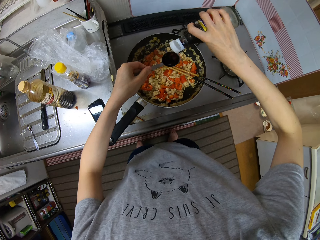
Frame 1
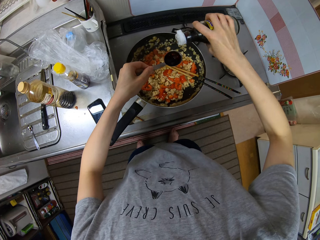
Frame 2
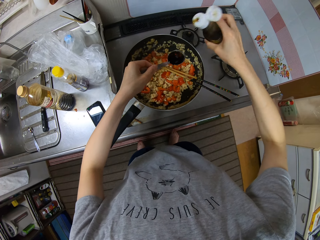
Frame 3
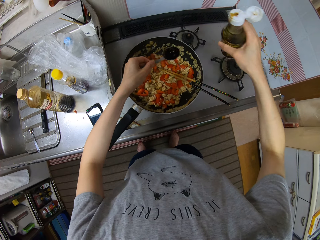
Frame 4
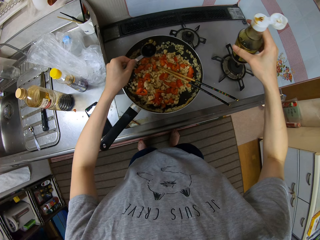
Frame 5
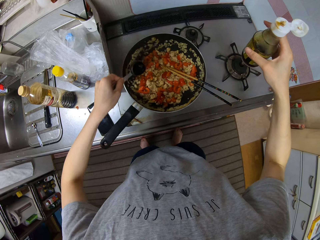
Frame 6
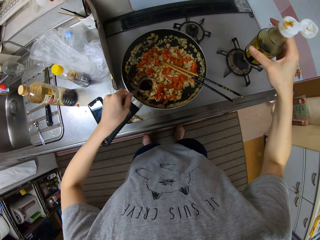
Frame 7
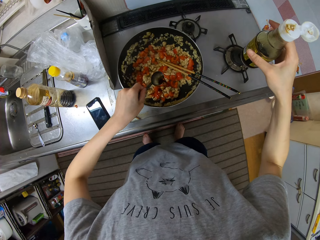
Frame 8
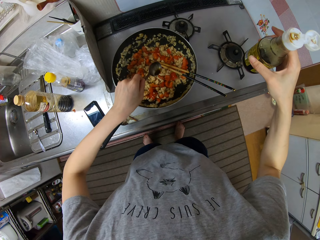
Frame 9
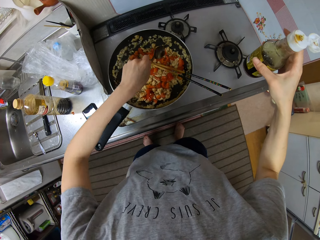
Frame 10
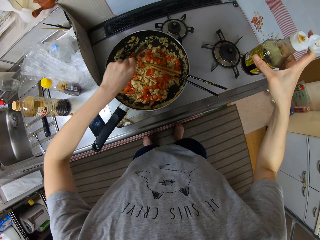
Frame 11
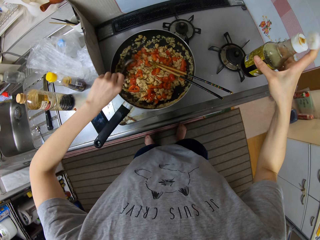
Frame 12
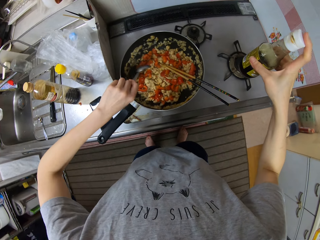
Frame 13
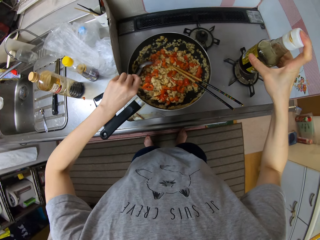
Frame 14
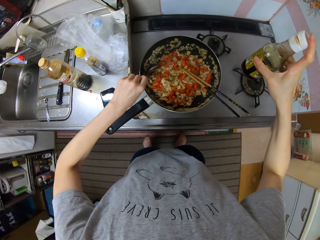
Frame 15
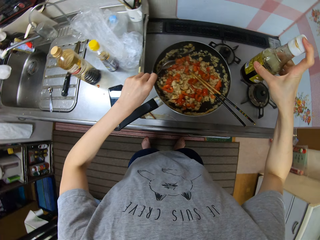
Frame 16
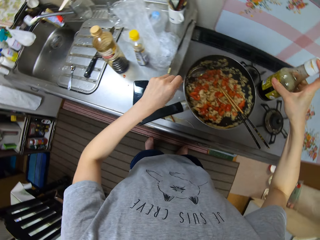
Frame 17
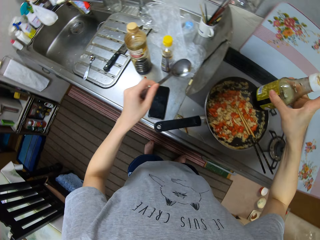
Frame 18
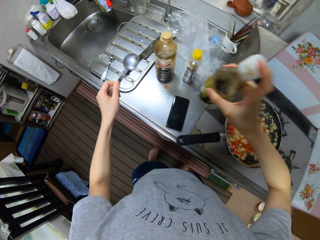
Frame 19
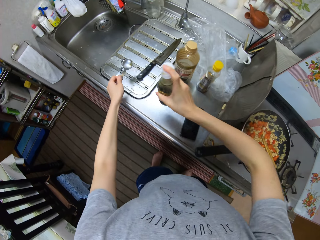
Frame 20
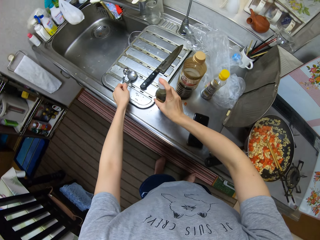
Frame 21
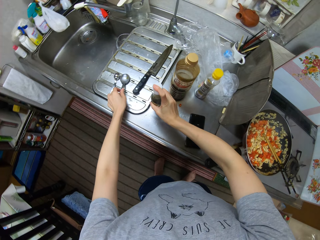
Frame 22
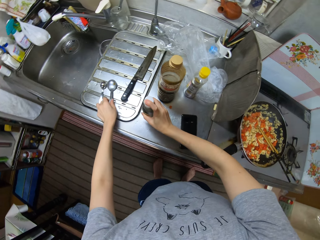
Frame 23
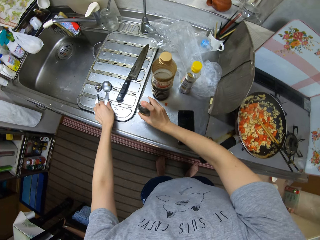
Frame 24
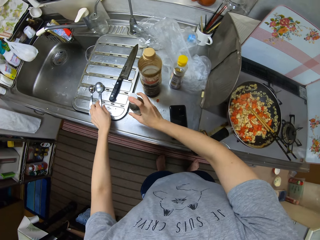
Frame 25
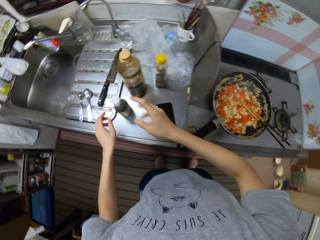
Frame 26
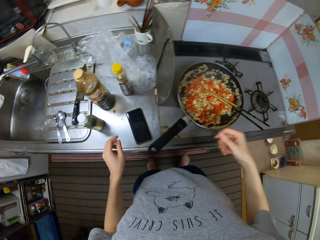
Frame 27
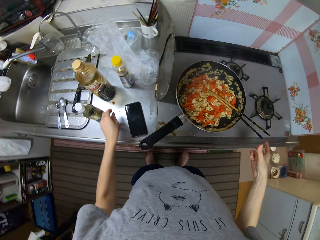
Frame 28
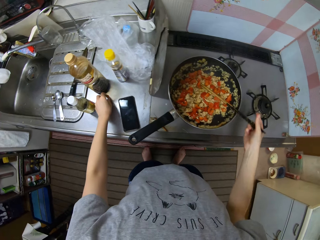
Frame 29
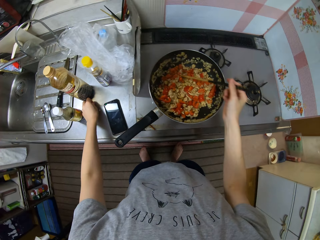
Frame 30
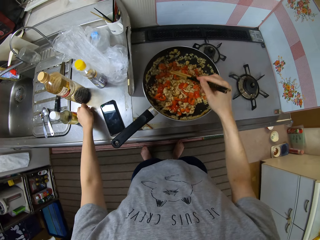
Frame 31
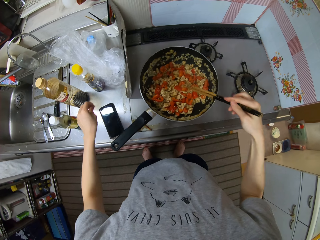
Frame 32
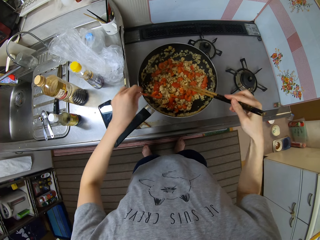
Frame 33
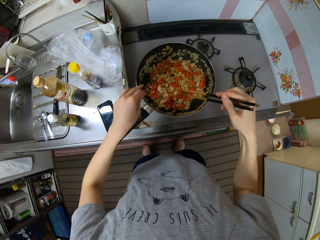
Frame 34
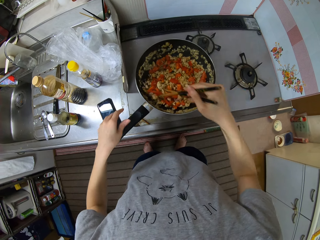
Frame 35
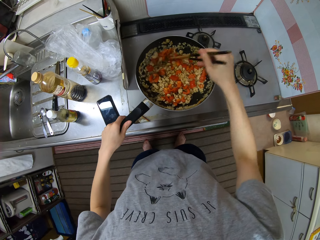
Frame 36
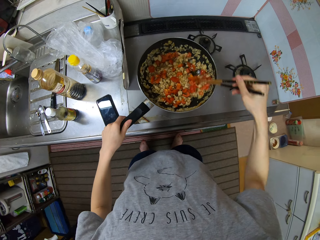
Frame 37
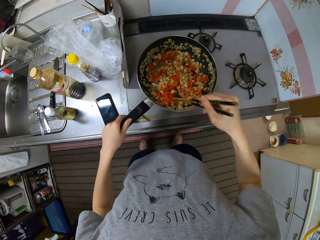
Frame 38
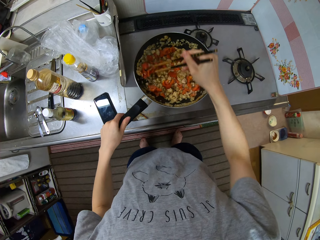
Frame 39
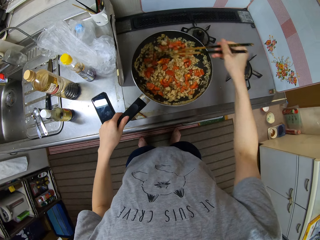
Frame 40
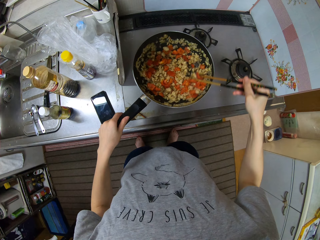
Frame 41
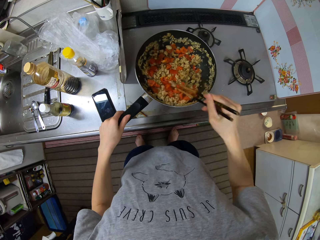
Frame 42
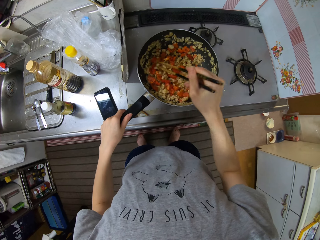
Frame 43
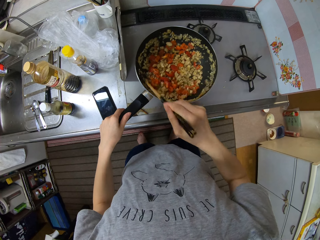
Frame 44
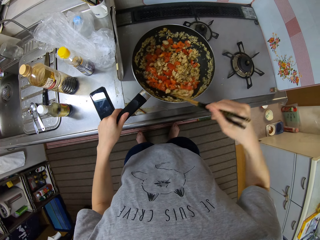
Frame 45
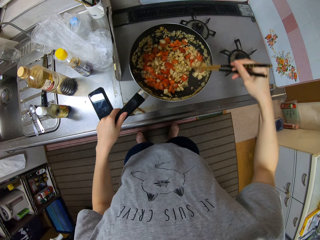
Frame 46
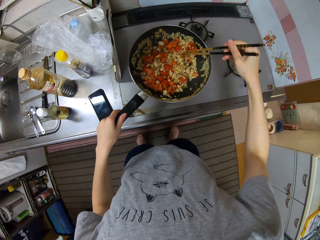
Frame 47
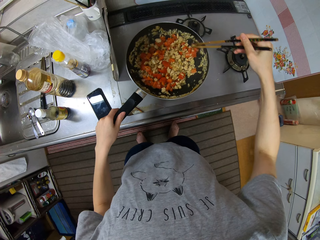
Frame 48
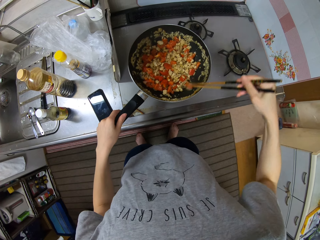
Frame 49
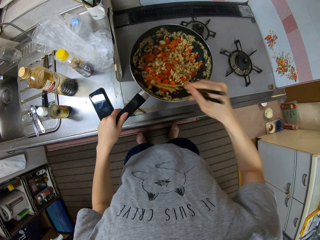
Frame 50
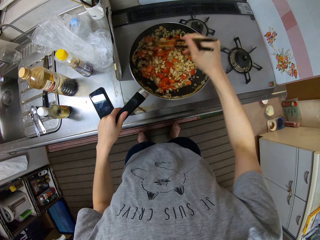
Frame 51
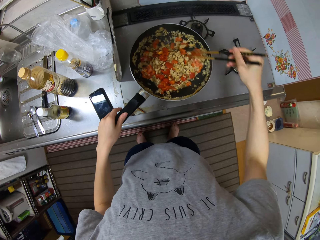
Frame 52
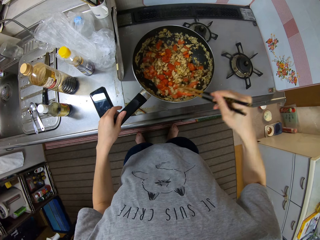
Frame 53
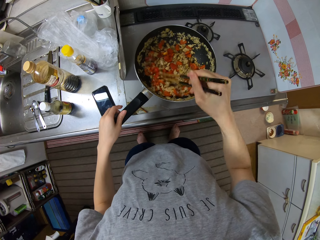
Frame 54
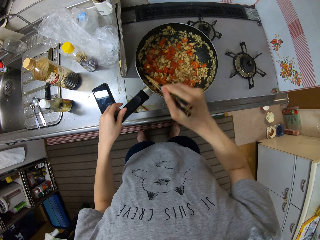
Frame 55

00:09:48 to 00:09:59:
The camera wearer pours the sauce in the spoon into the food in the frying pan. She closes the cover of the bottle with her right hand. She places the spoon in her left hand on the sink. She places the bottle in her right hand on the table. She picks up a spice from the table with her left hand. She stirs the food in the frying pan with the chopsticks in her right hand. She takes the chopsticks. She drops the spice into the frying pan. She stirs the food in the frying pan with the chopsticks in her right hand. She holds the handle of the frying pan with her left hand.

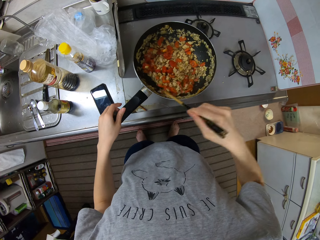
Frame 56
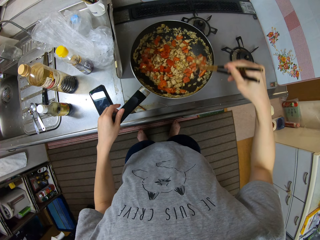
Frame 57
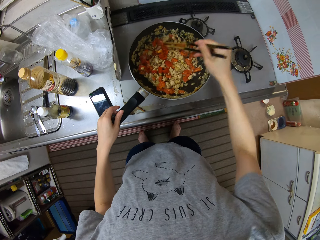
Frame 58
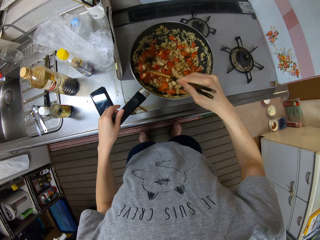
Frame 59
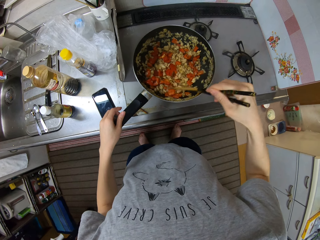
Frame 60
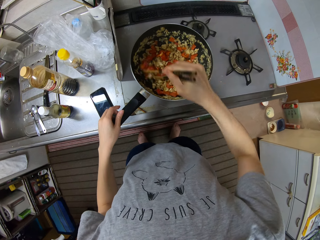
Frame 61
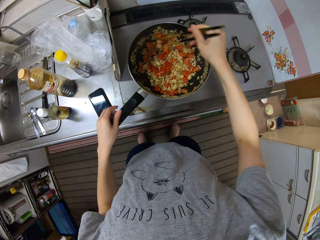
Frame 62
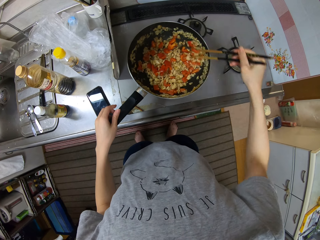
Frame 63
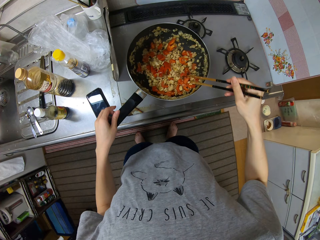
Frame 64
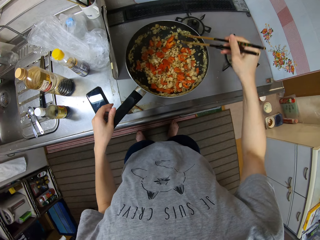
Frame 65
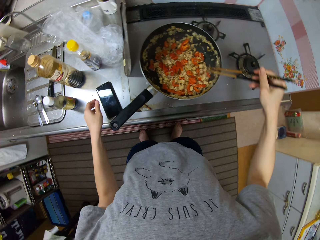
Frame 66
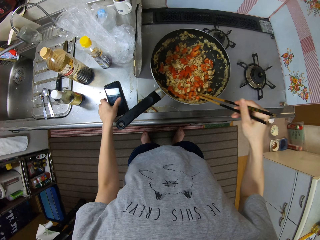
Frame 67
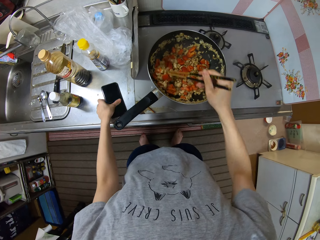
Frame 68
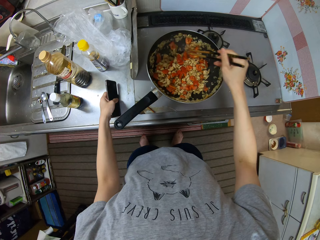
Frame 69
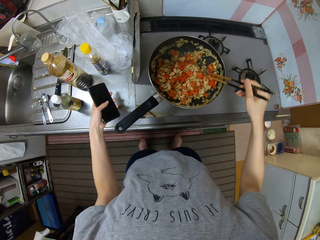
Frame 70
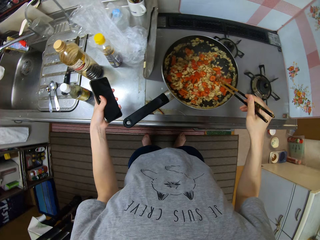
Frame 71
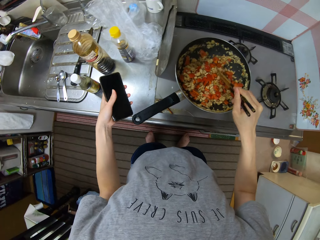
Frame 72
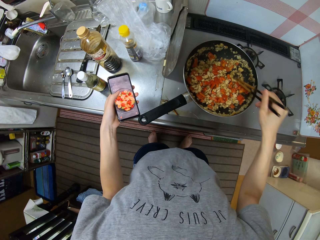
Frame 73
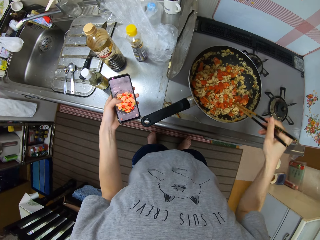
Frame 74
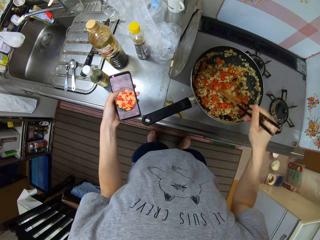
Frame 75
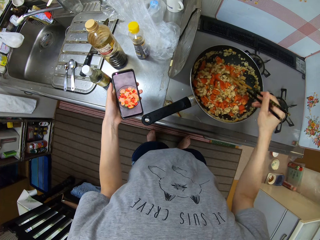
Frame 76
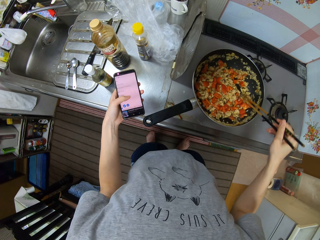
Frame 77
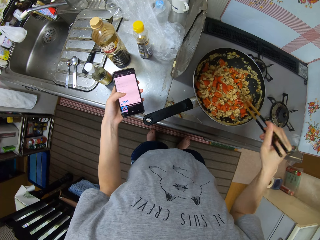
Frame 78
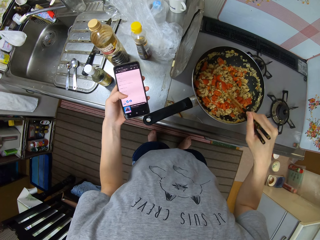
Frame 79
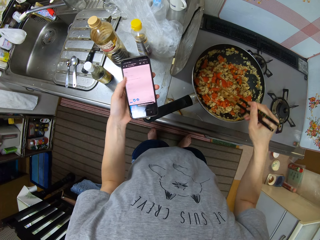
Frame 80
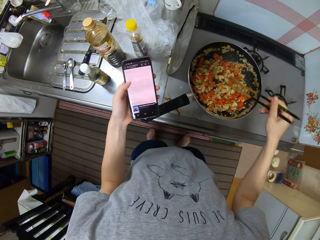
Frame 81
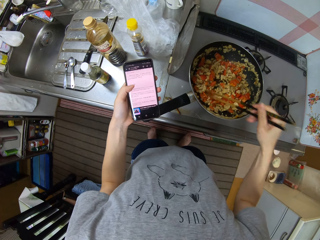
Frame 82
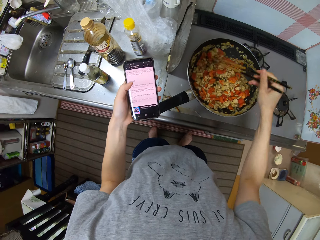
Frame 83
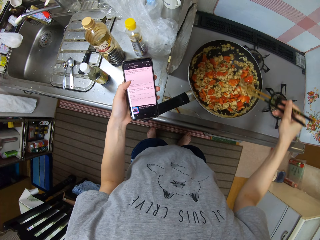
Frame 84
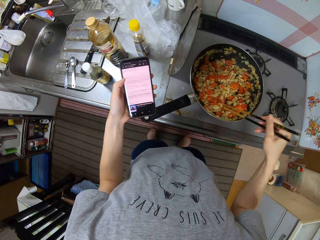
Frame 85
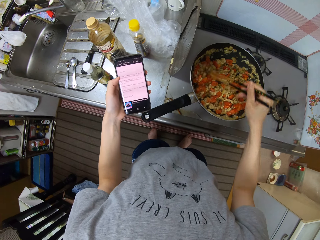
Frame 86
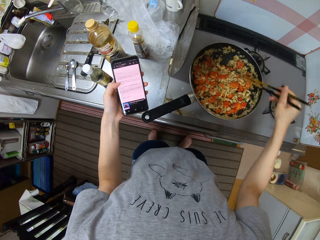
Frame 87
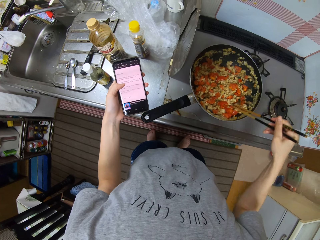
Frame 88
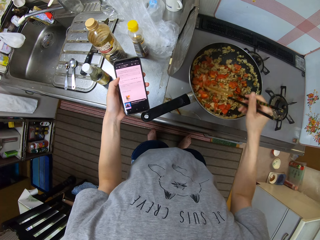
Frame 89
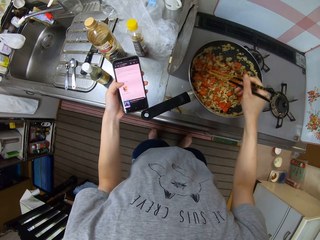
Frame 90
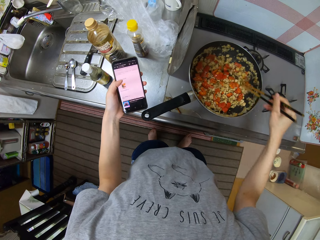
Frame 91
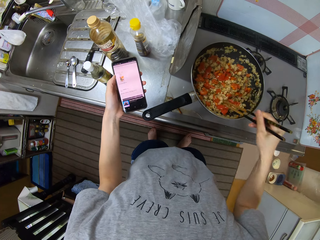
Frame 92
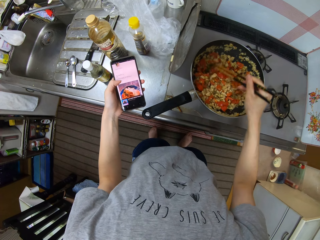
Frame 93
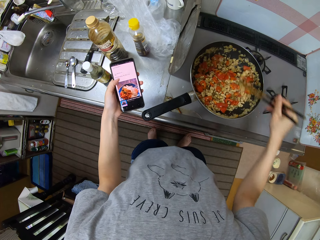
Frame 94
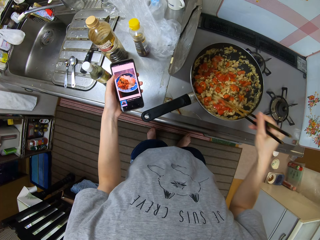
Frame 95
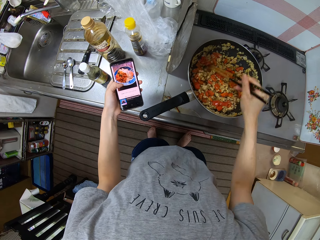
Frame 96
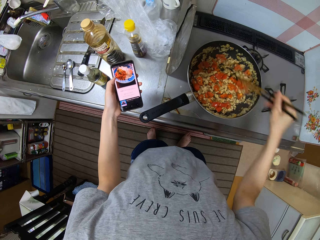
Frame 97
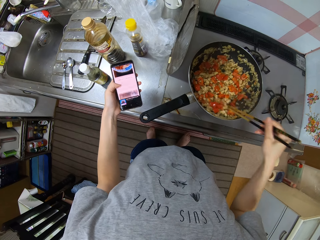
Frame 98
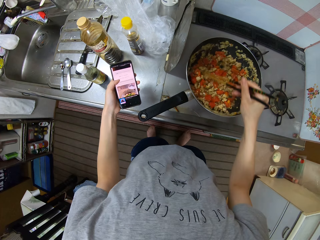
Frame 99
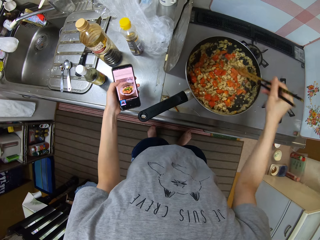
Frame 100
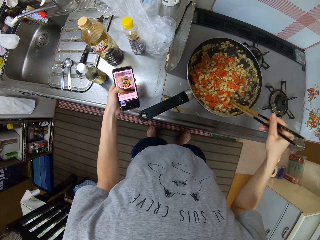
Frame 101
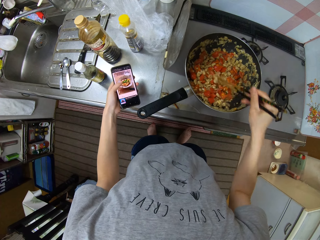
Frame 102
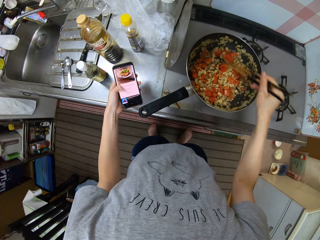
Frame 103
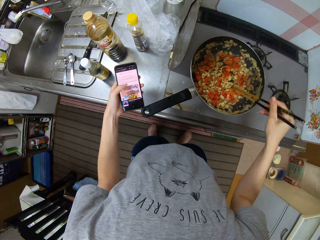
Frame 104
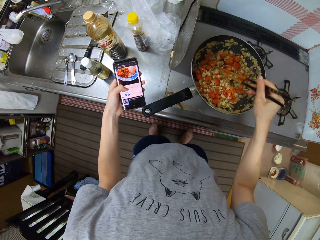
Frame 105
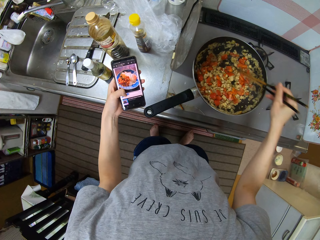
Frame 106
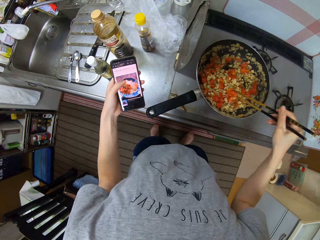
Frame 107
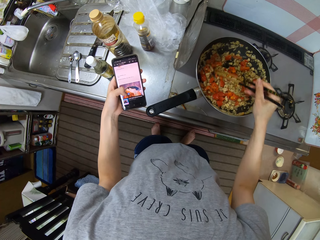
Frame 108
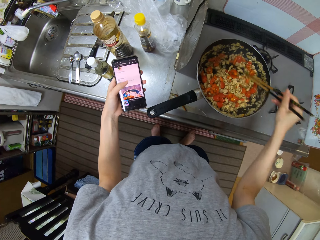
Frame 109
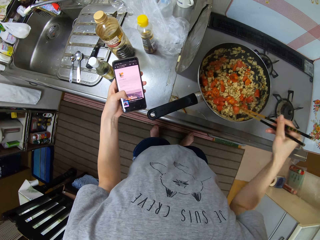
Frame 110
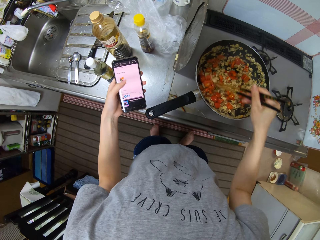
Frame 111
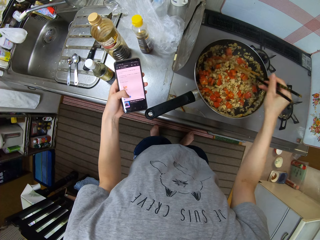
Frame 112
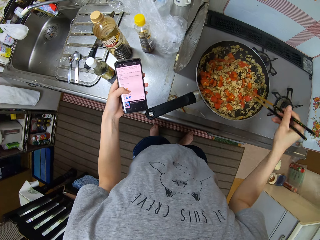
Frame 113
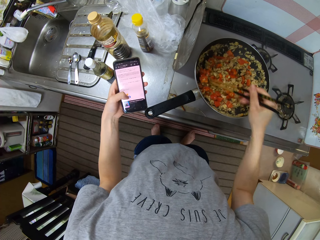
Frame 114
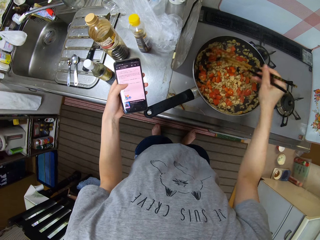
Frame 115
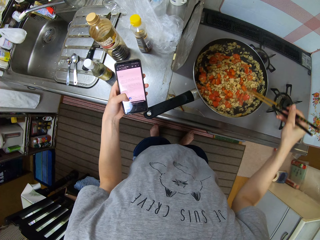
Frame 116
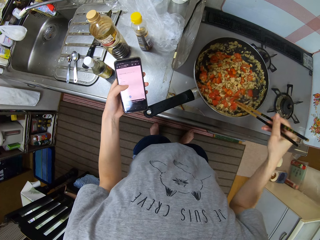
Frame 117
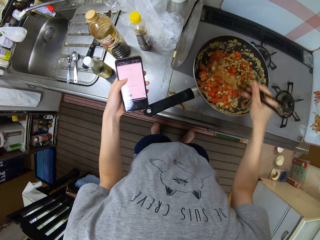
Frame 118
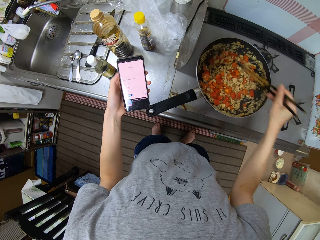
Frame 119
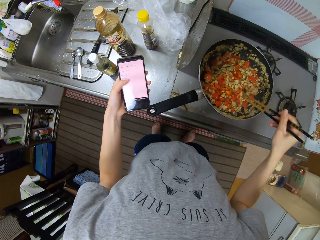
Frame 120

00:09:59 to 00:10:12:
The camera wearer picks up a phone from the table with her left hand. She operates the phone with her left hand.
